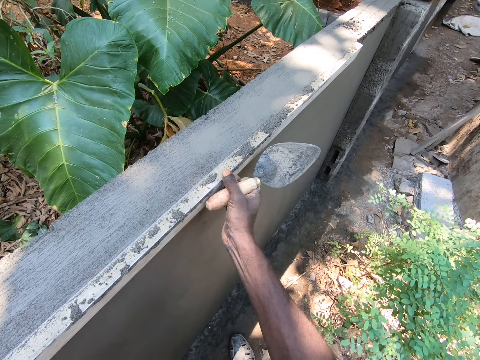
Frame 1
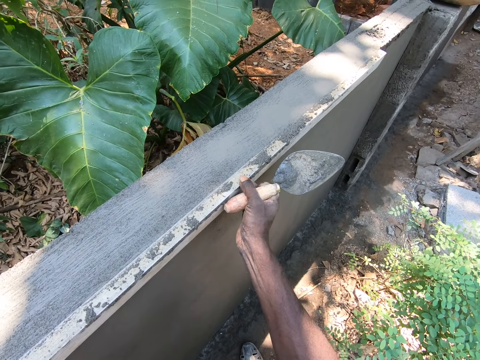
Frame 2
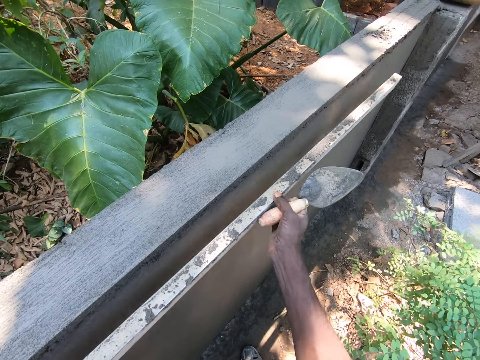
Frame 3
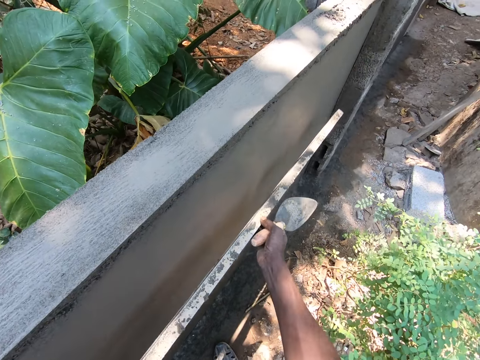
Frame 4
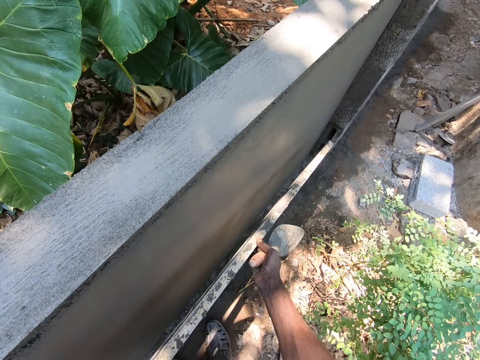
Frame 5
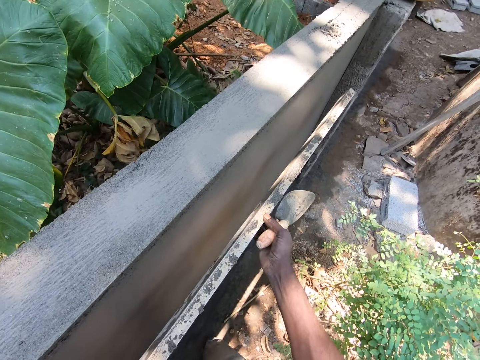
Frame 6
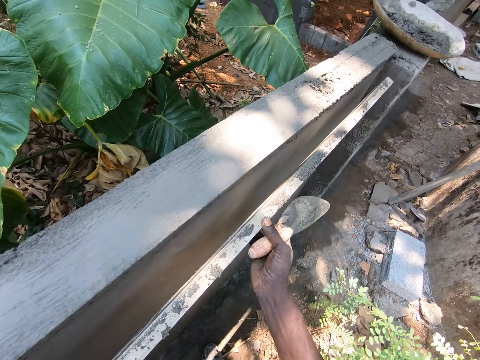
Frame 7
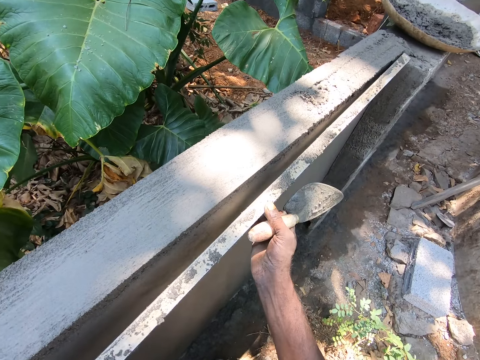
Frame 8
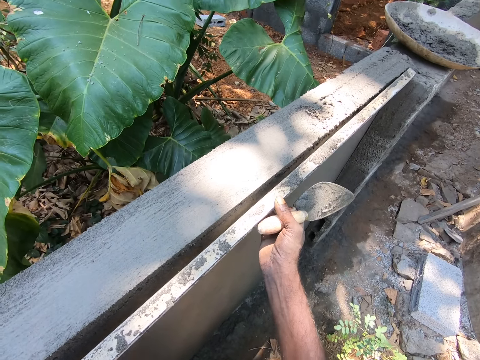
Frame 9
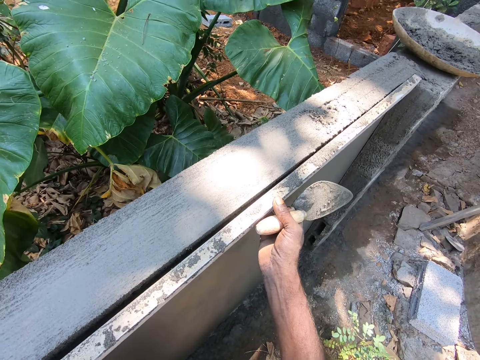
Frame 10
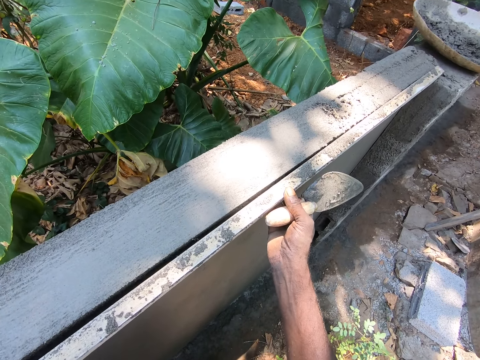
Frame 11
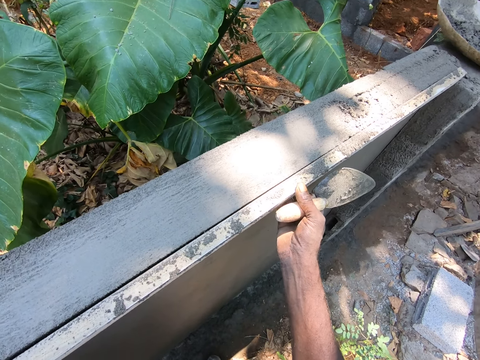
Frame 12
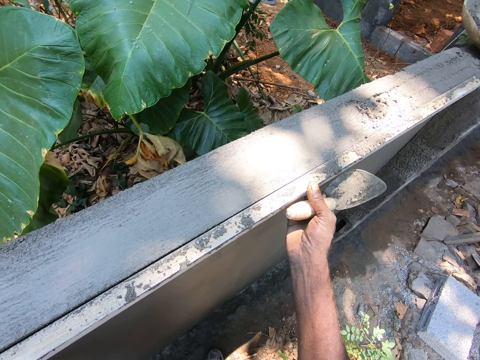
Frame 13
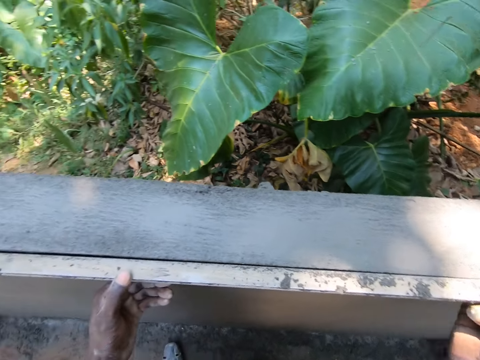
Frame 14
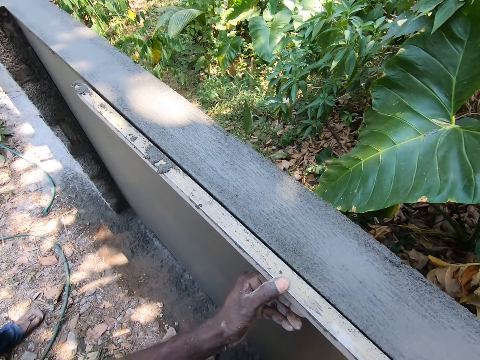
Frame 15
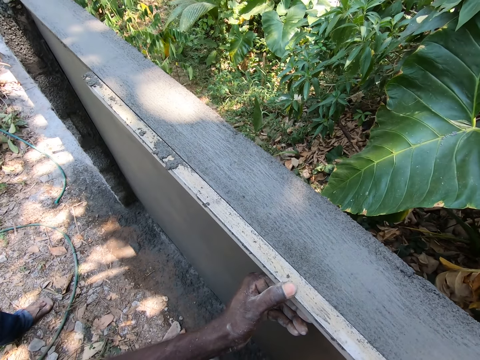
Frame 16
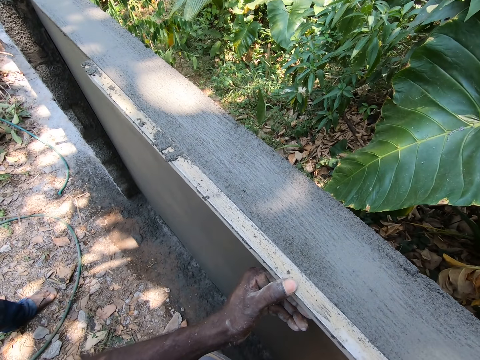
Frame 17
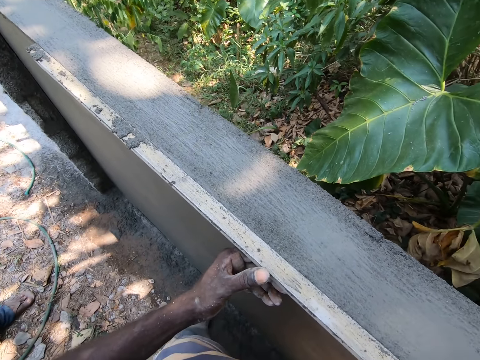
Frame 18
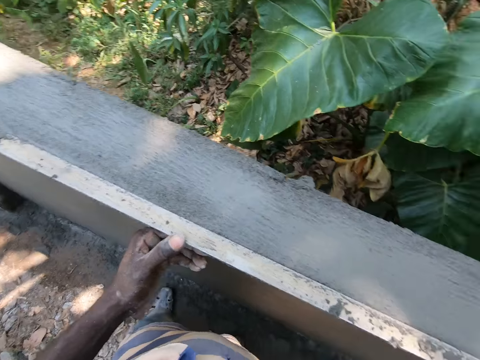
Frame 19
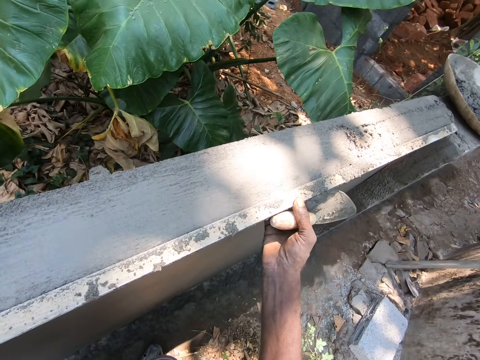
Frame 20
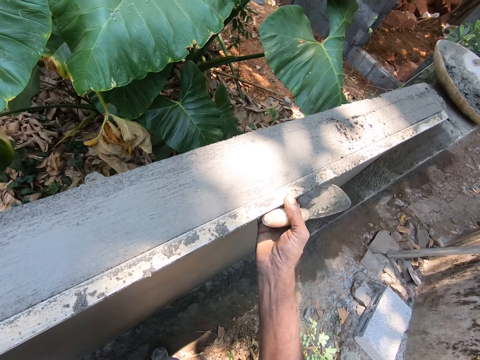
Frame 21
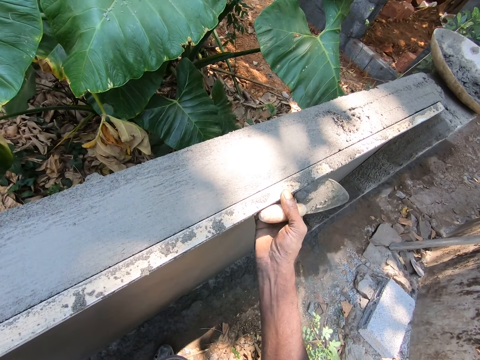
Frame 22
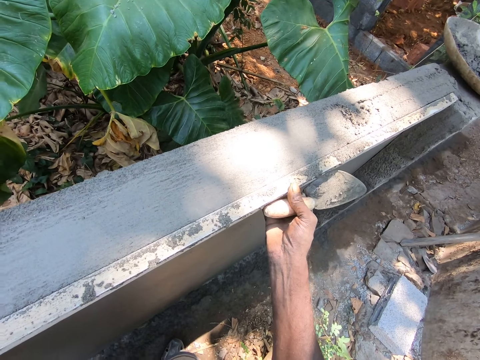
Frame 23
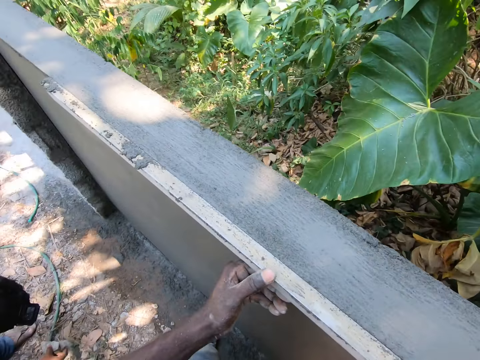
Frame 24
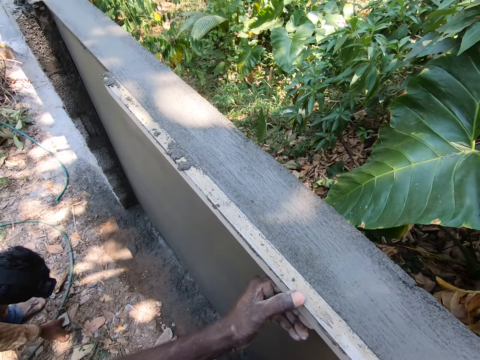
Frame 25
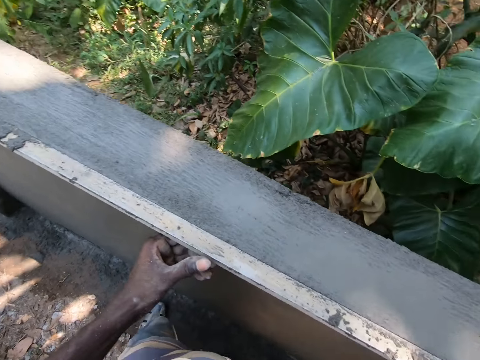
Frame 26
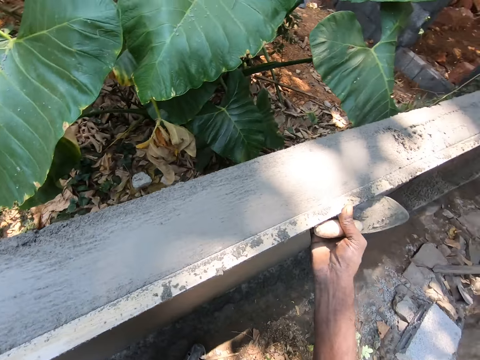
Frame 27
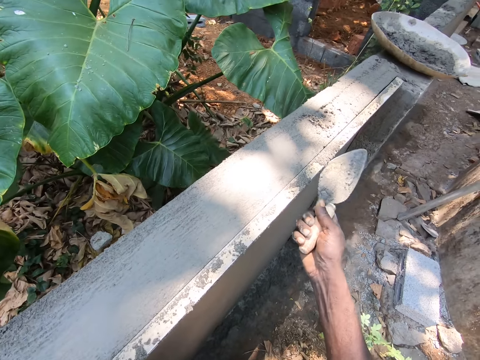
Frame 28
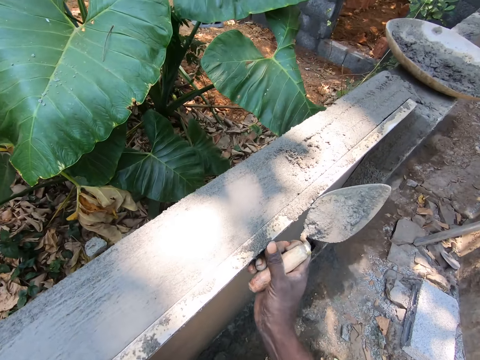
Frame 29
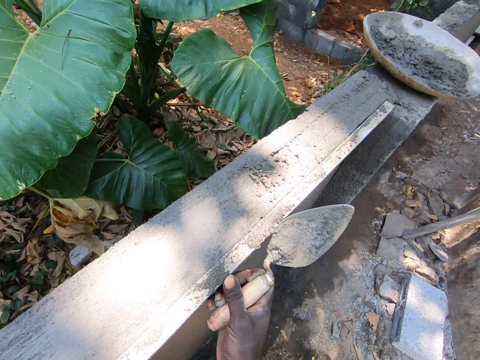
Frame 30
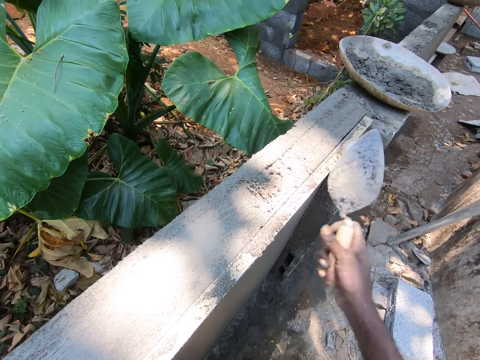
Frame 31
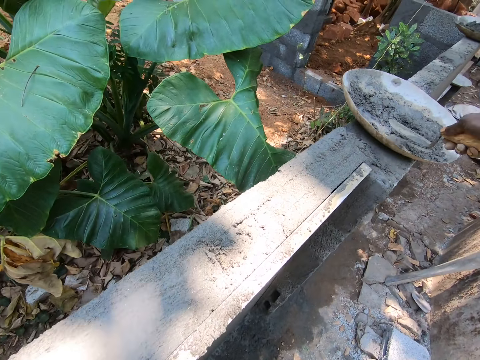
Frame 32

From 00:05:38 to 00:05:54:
The camera wearer removes wood from the wall. They touch the wood. They put the wood on the wall. They look around. They touch the wood. They look around. They hit the wood with a trowel. They hold the wood.

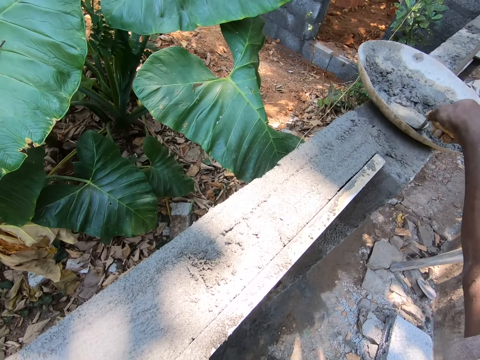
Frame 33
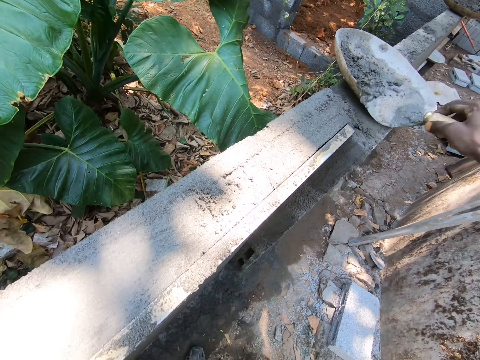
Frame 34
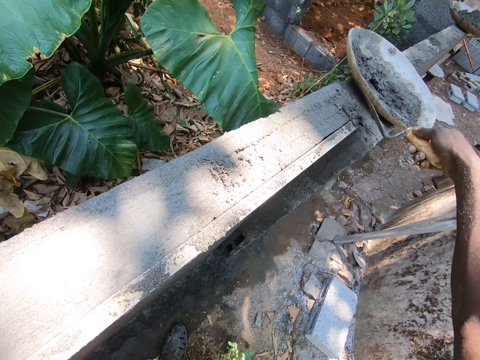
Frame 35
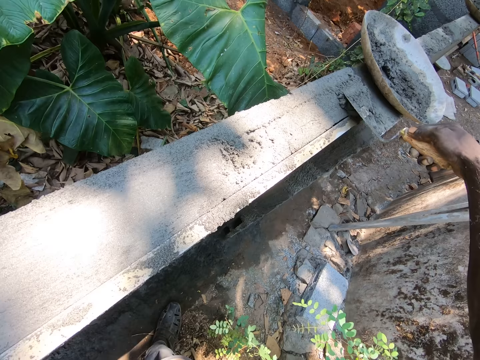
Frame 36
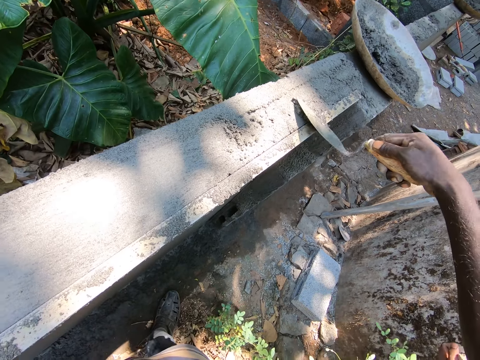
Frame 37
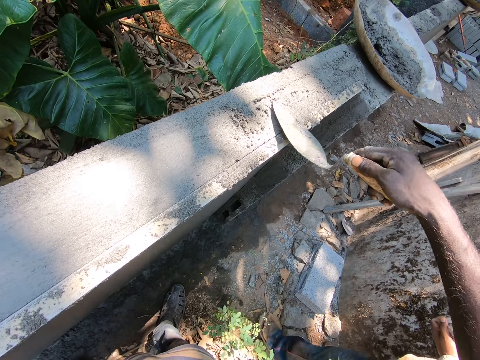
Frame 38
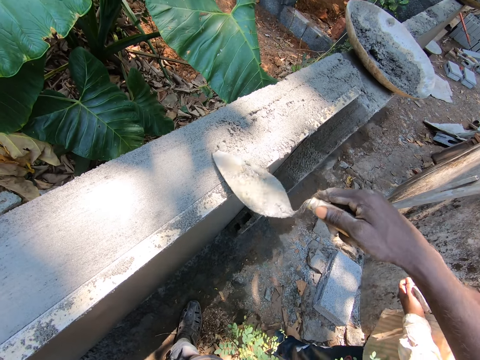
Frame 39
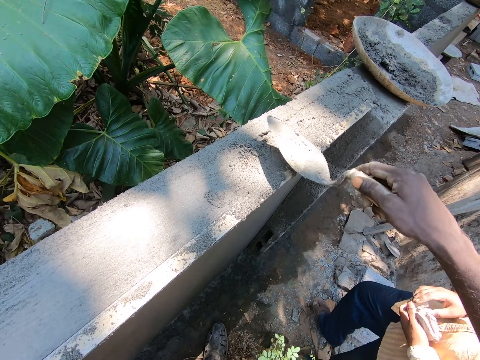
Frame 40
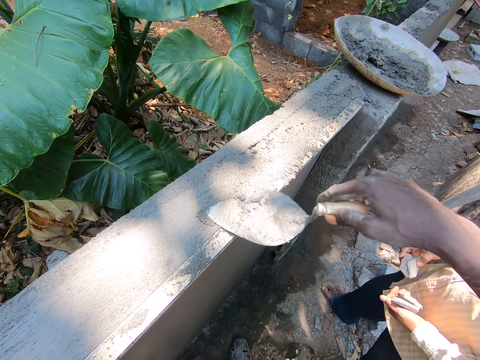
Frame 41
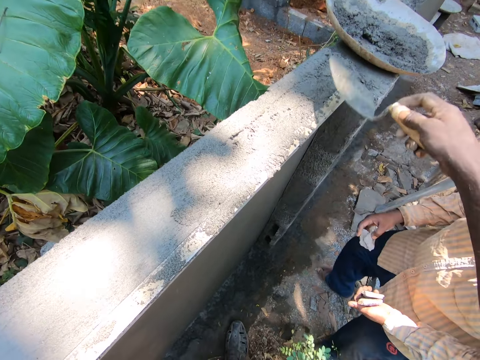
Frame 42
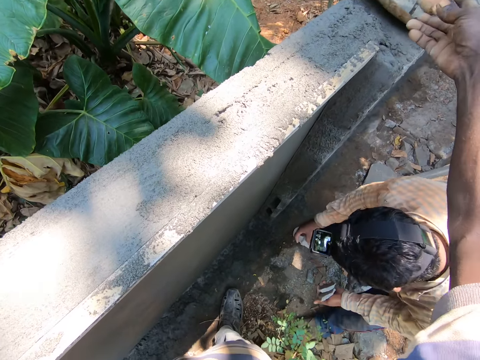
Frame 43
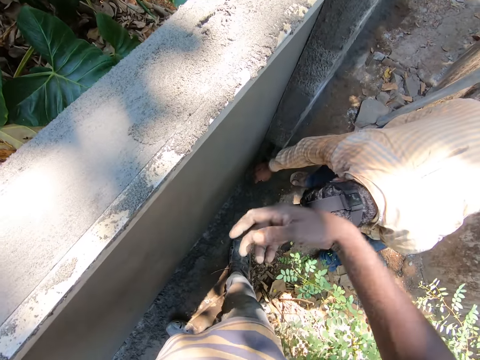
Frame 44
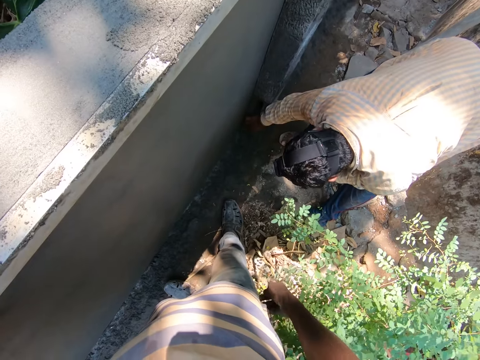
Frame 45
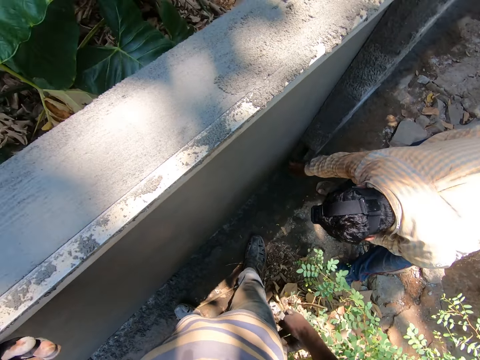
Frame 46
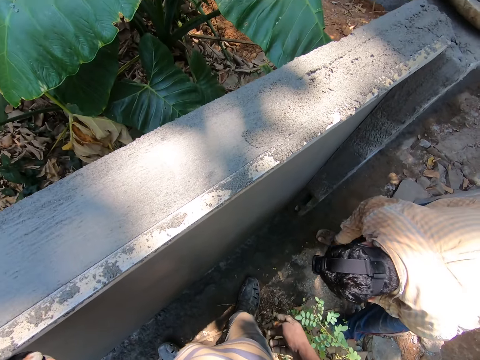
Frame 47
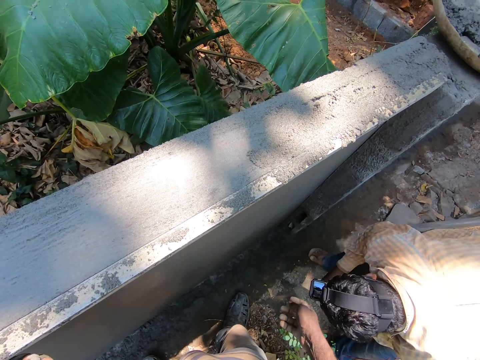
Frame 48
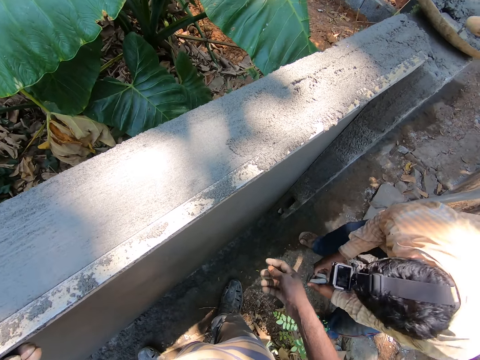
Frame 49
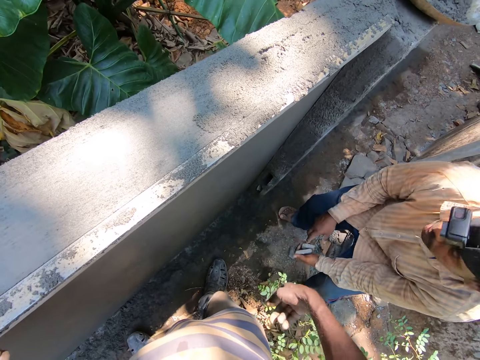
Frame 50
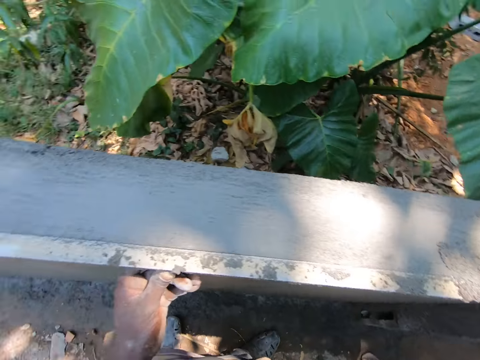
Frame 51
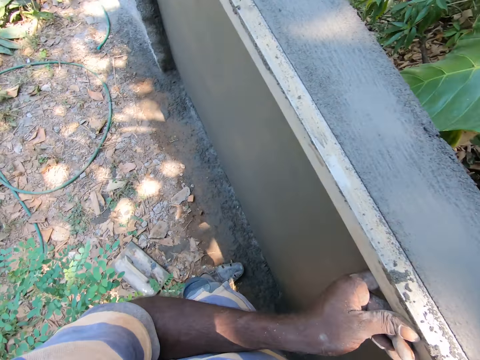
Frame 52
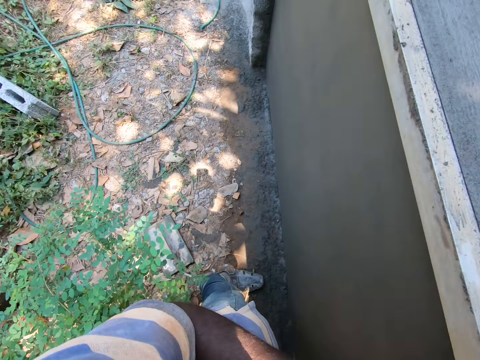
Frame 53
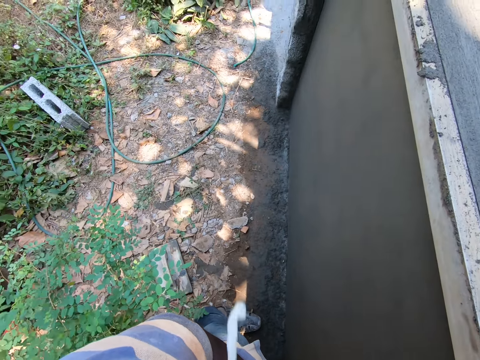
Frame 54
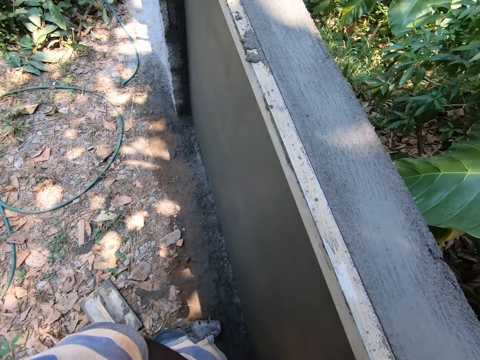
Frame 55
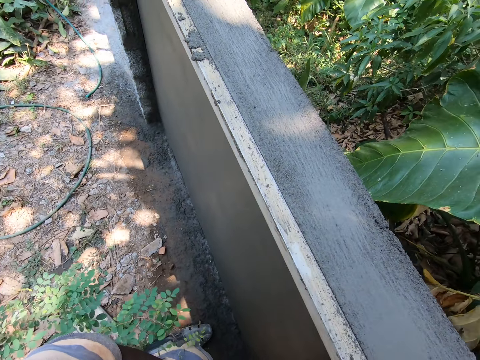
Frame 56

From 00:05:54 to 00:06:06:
The camera wearer scoops concrete with a trowel. They chop sand. They put the concrete on the wall. They plaster the wall. They talk with a person. The camera wearer puts the trowel in a tray. They look around.
